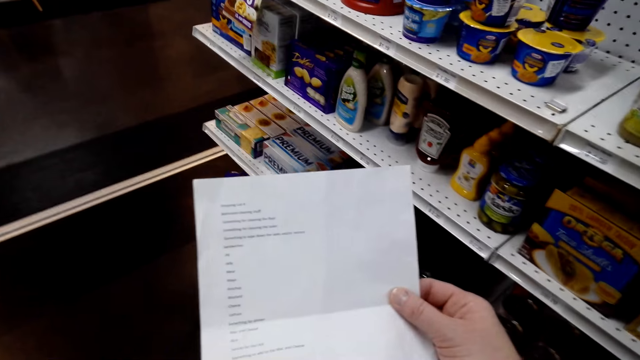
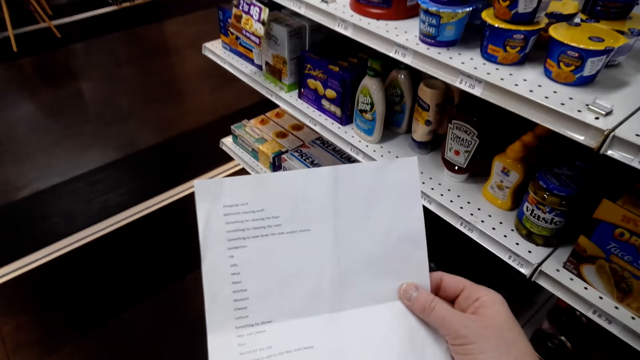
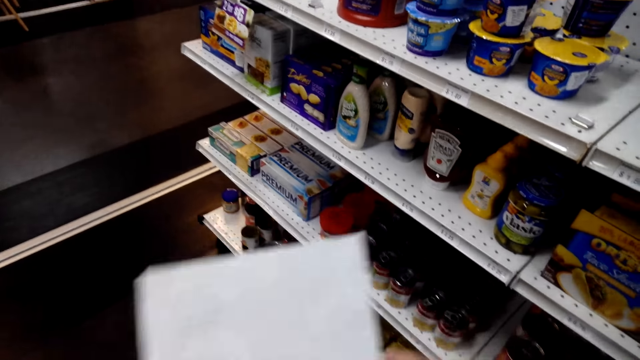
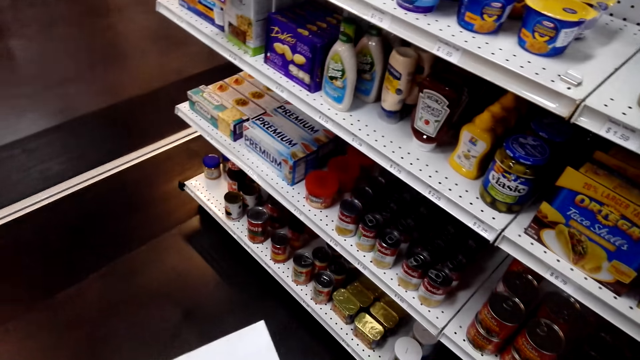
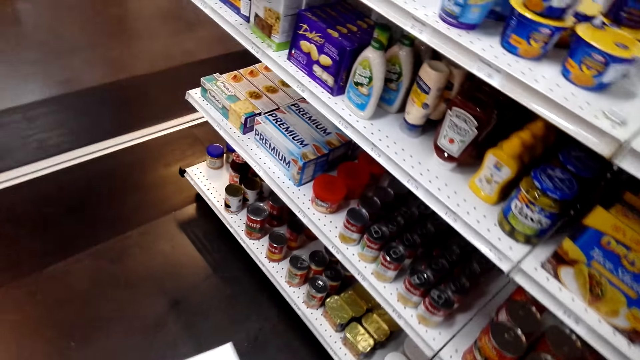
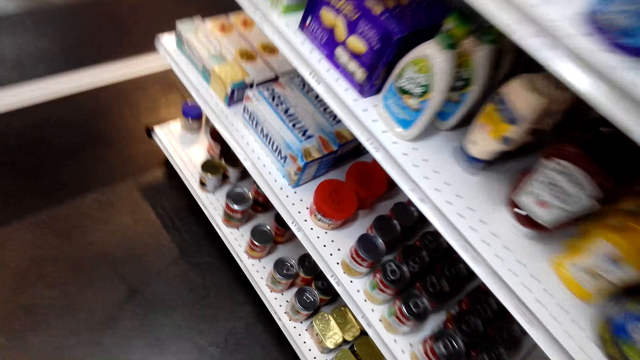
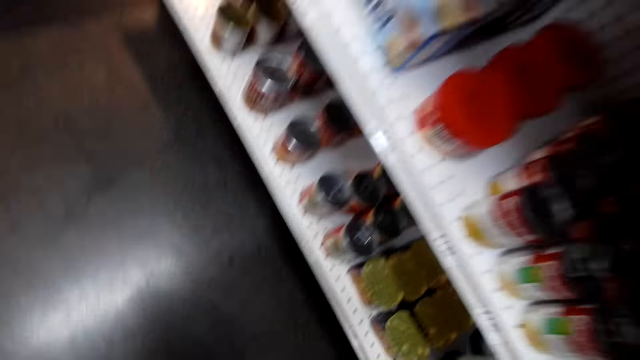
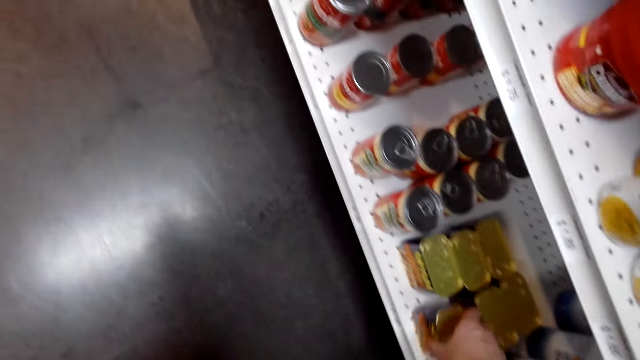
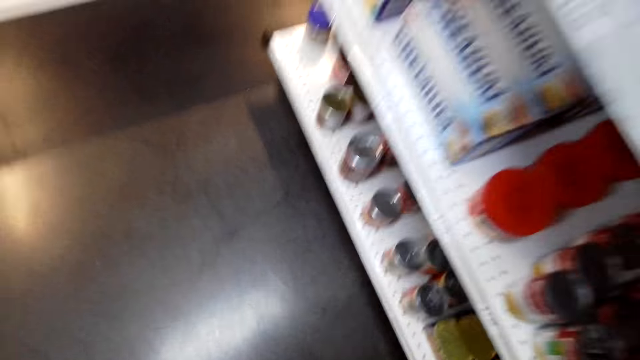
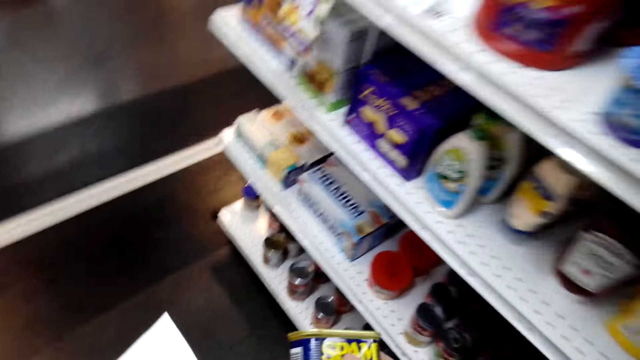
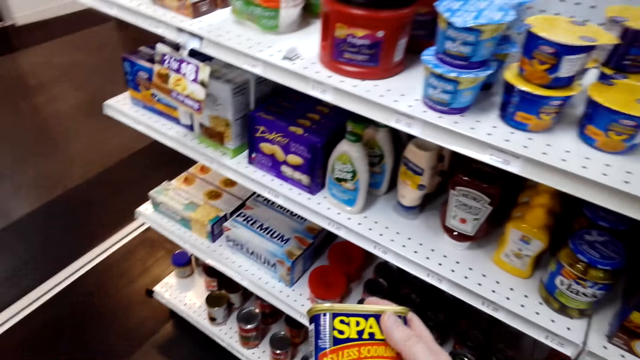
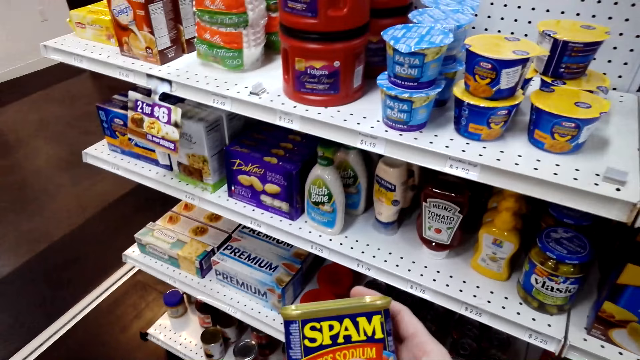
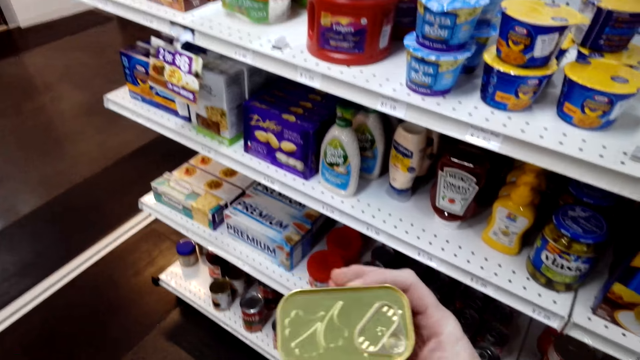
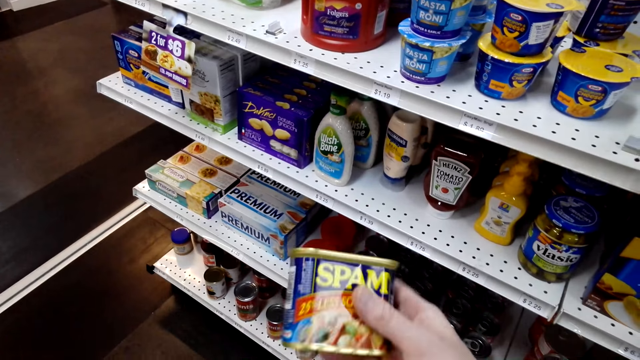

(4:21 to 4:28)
The camera wearer checks the shop shelves. They pick up a container. They look at the container.

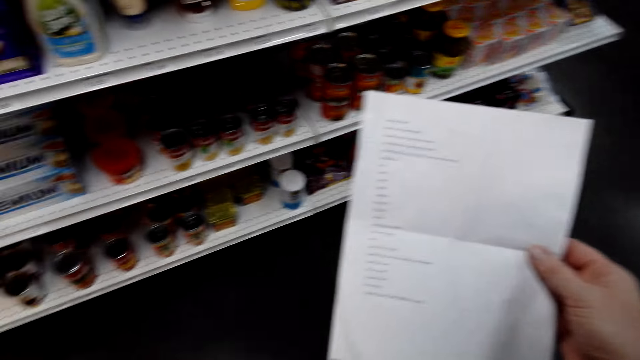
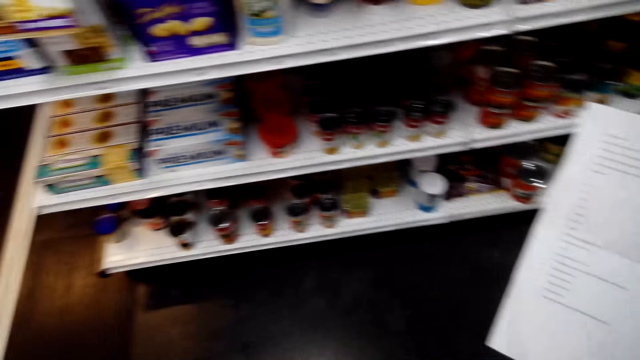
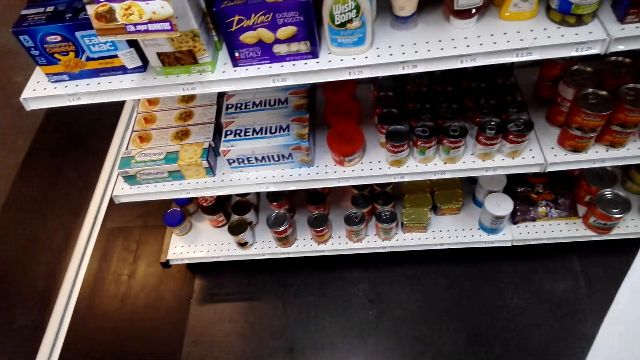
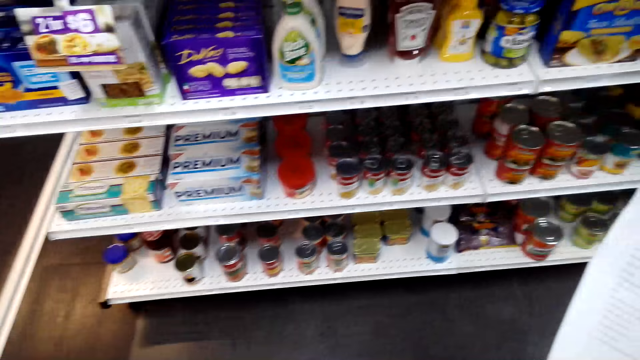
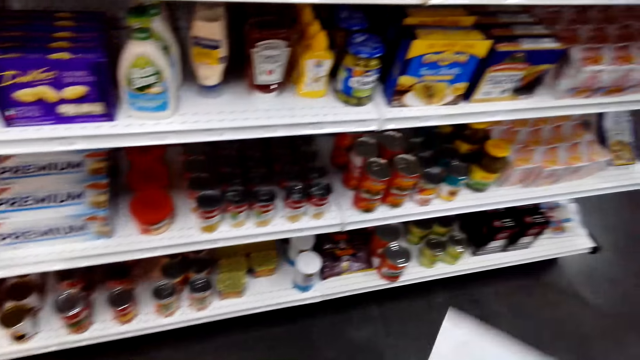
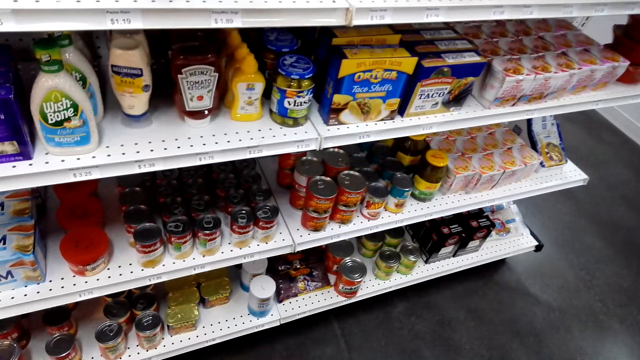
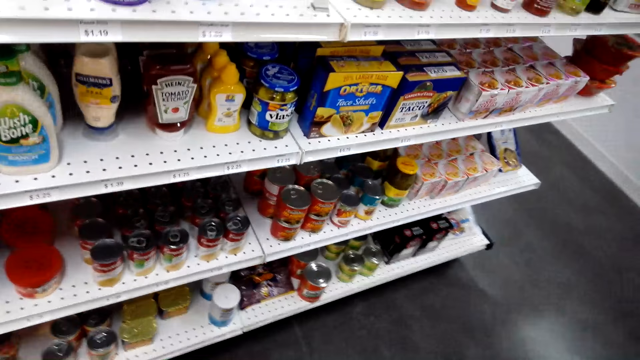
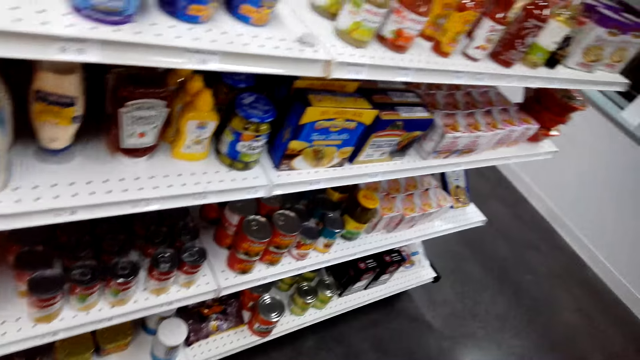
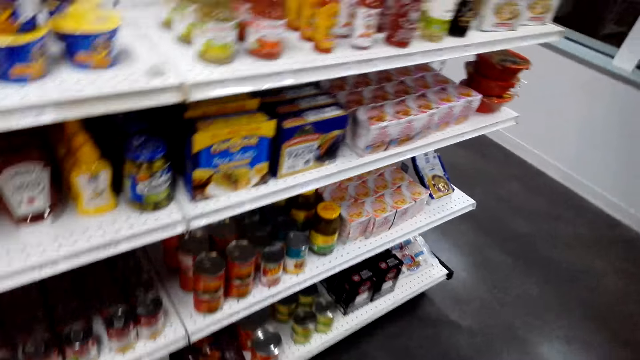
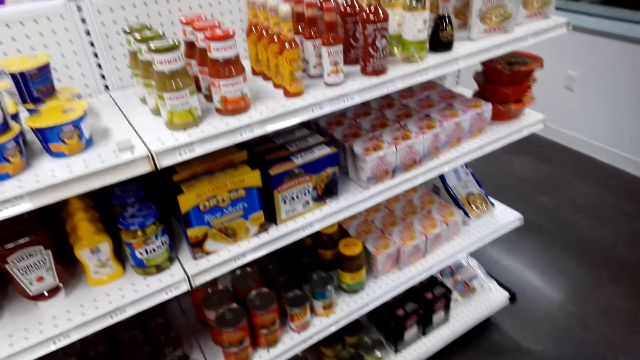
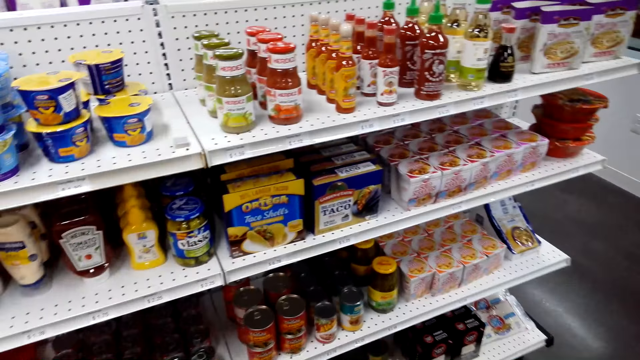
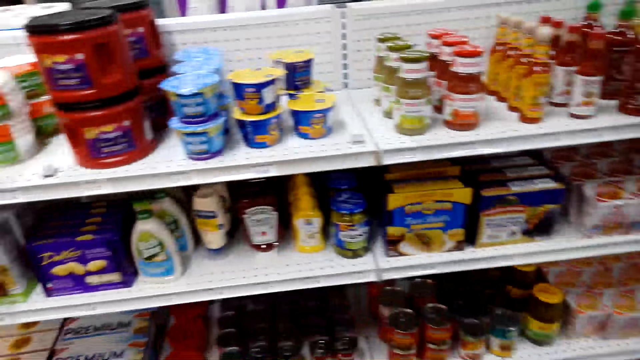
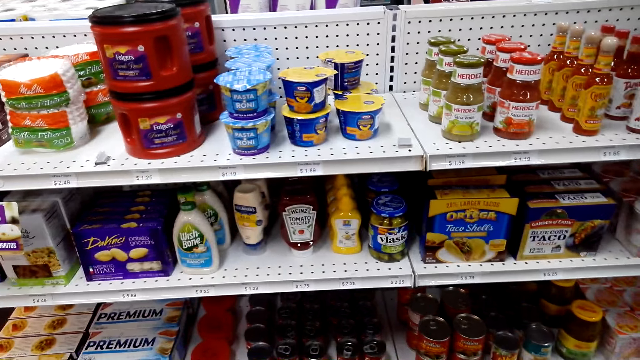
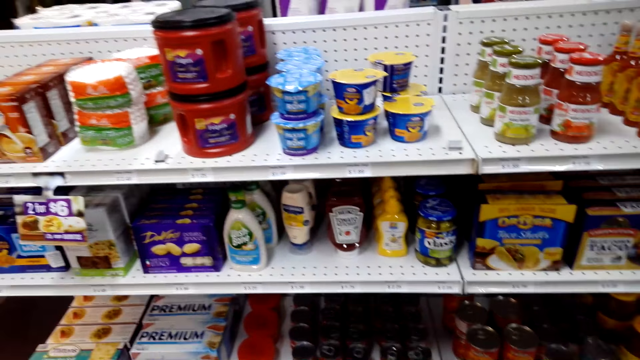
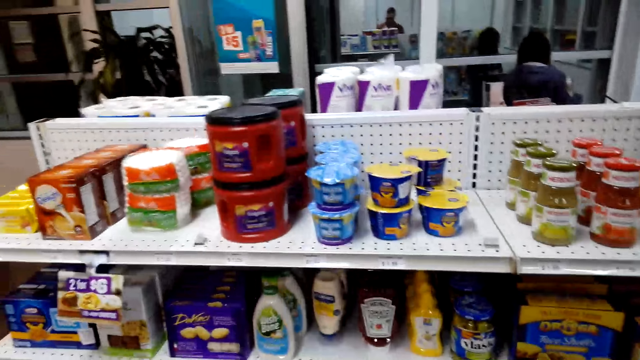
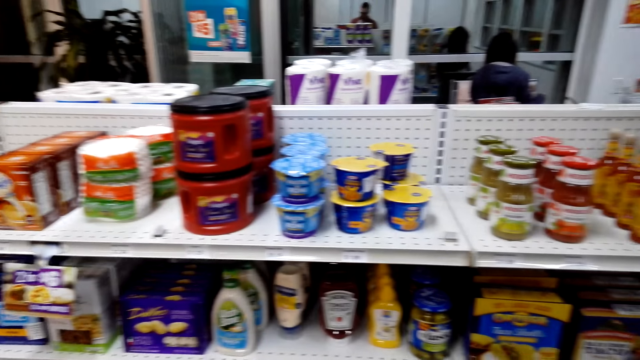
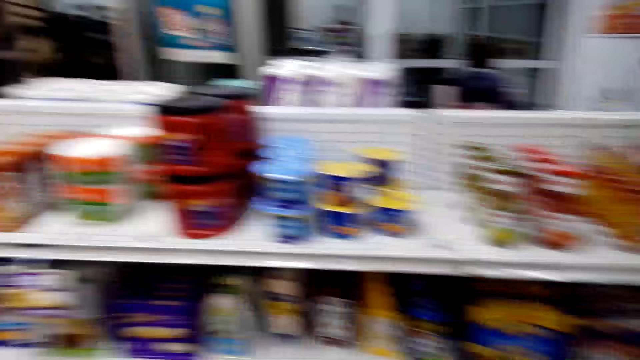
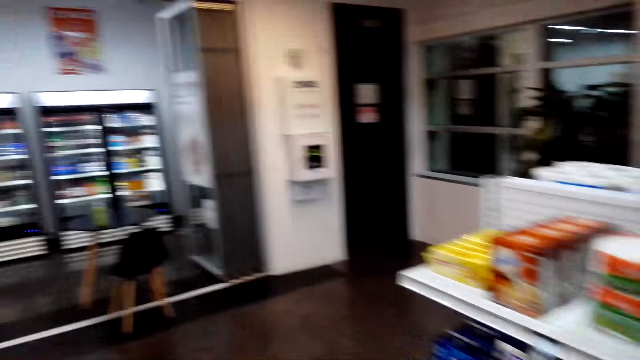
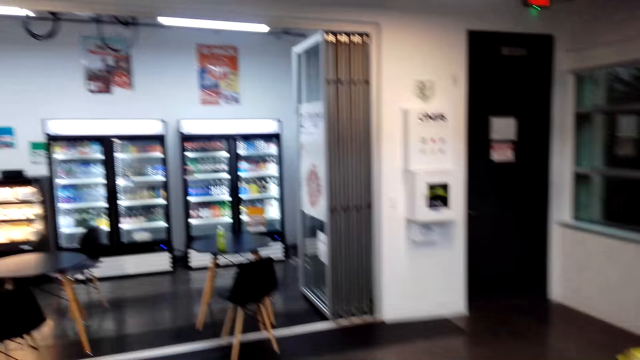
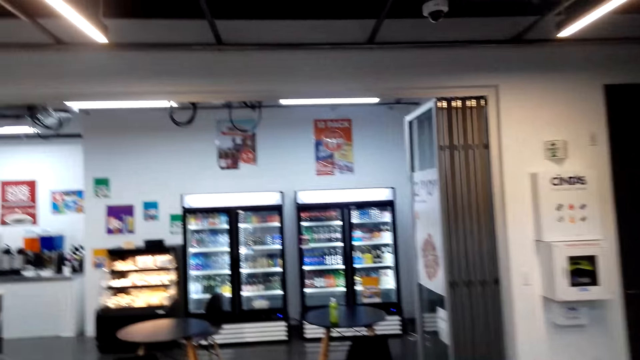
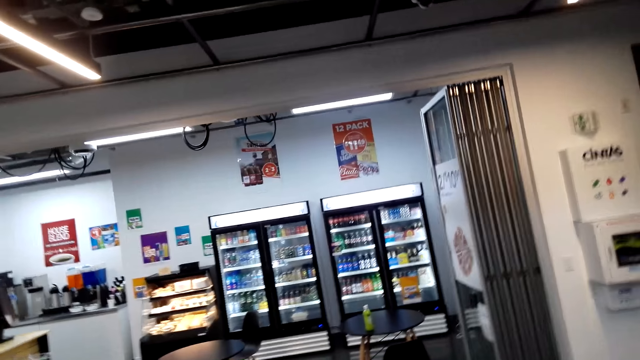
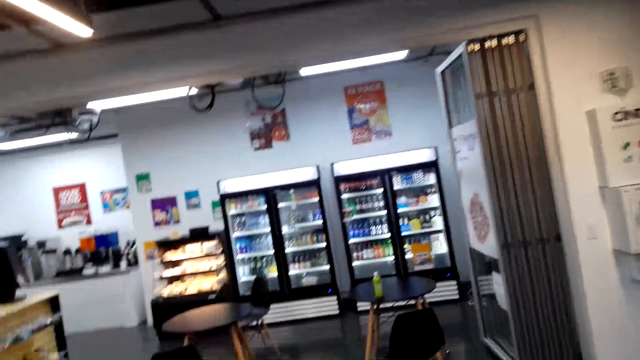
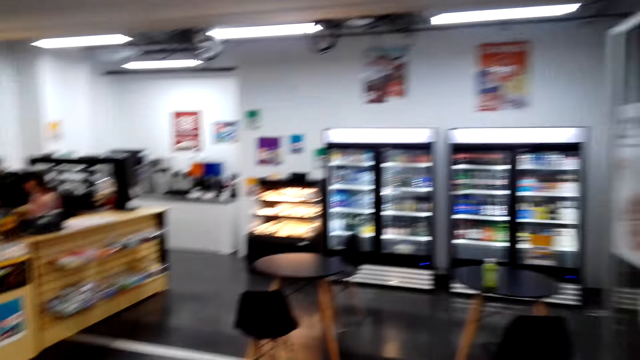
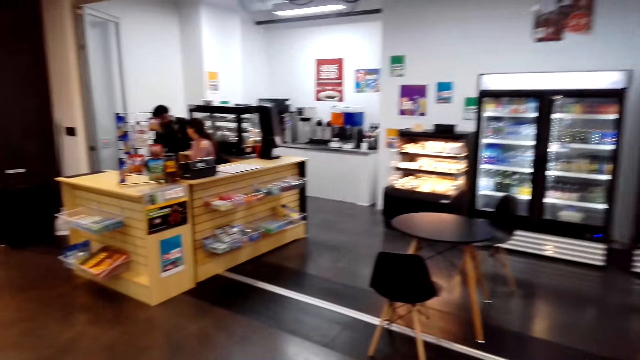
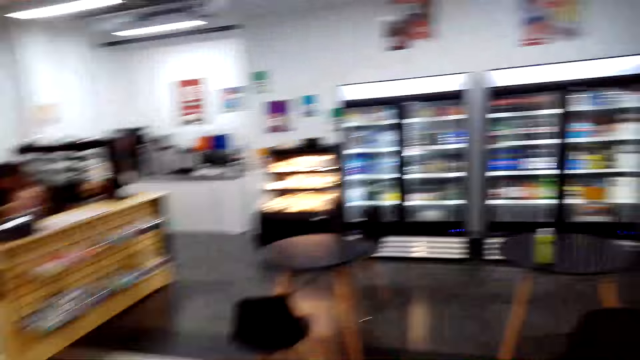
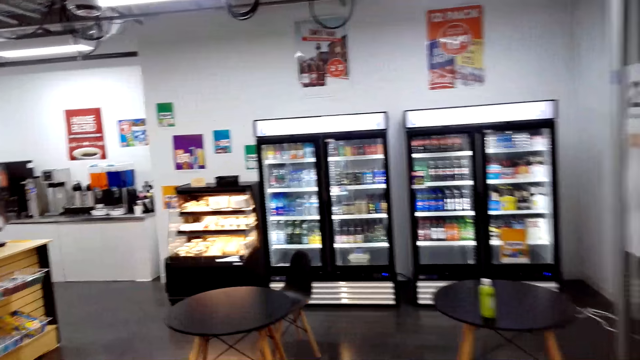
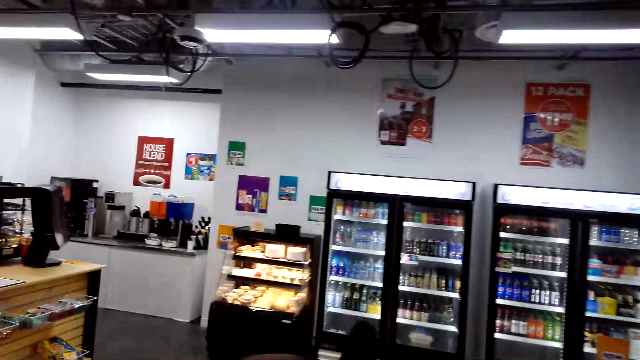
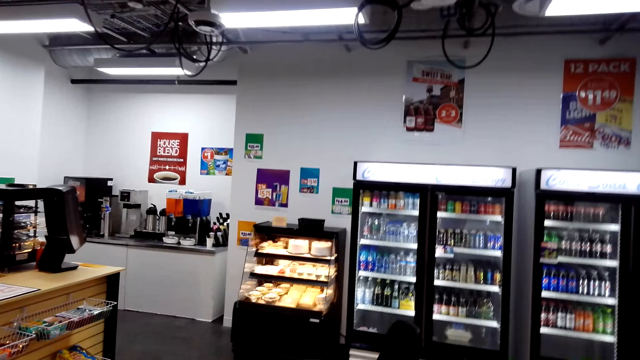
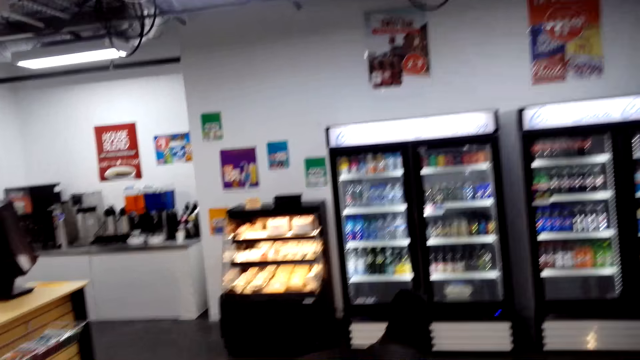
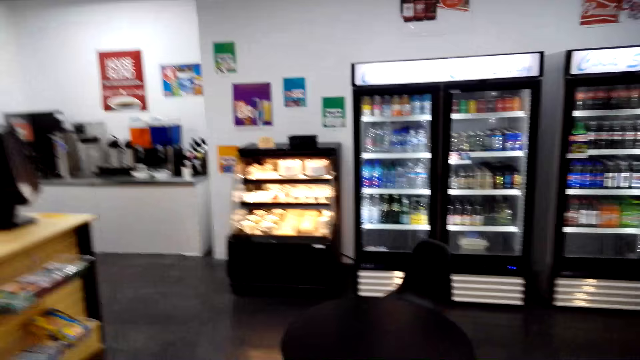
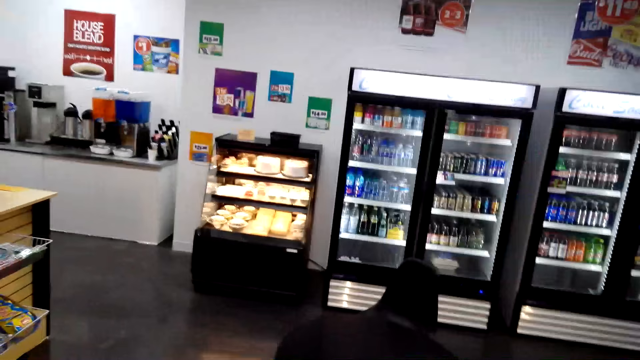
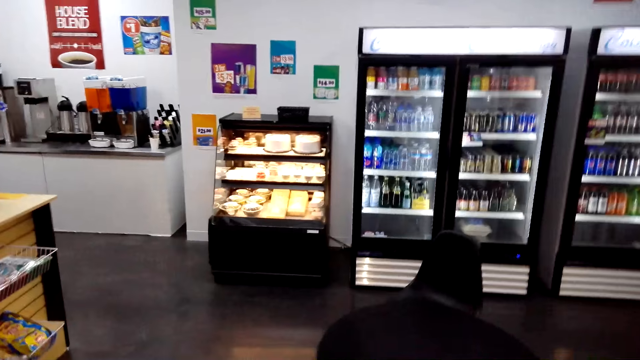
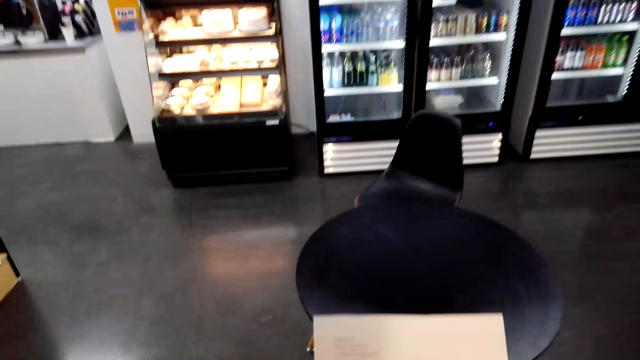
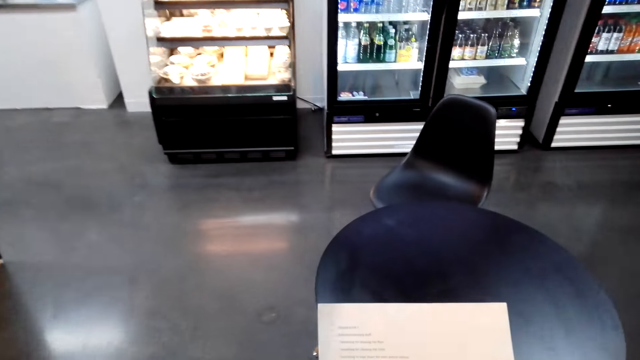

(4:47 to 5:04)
The camera wearer looks around the shop shelves. They look around the shop and walk around the shops.
